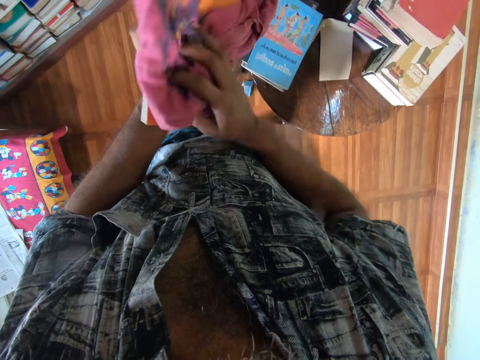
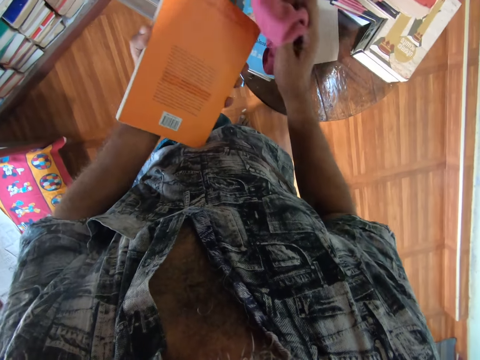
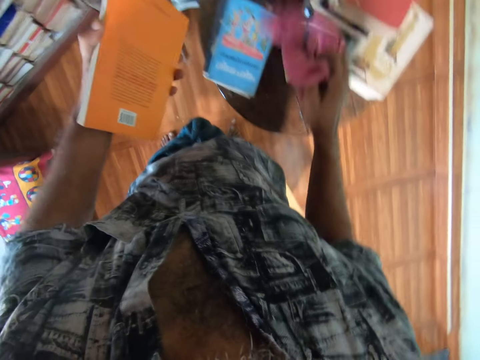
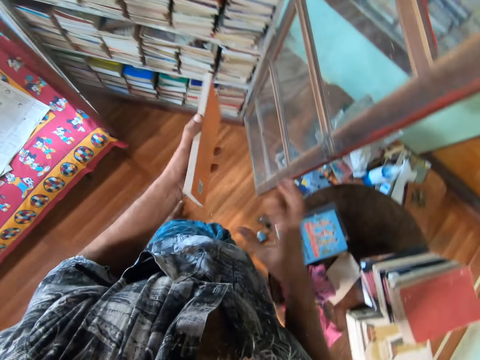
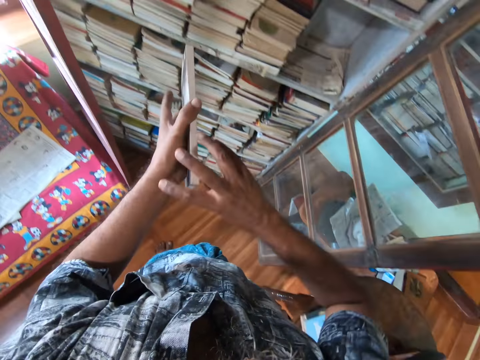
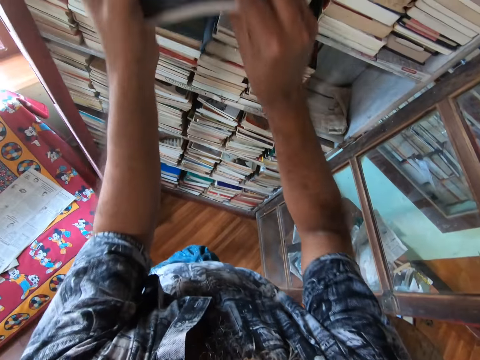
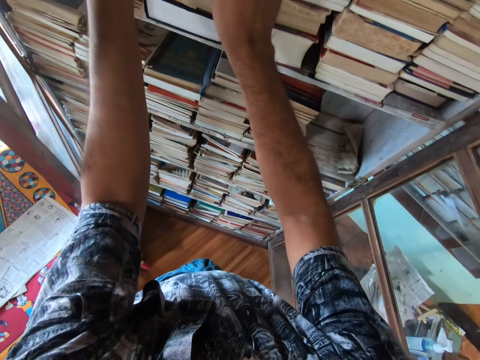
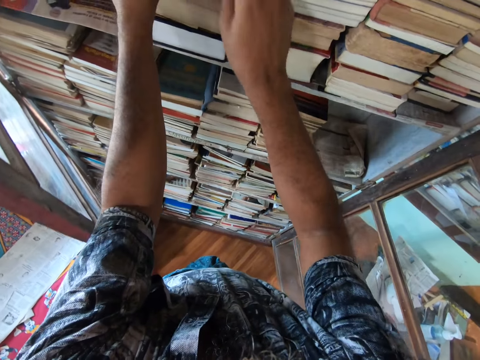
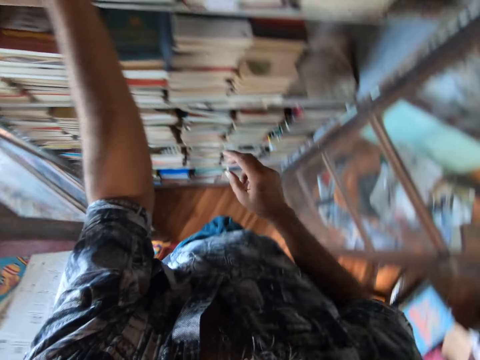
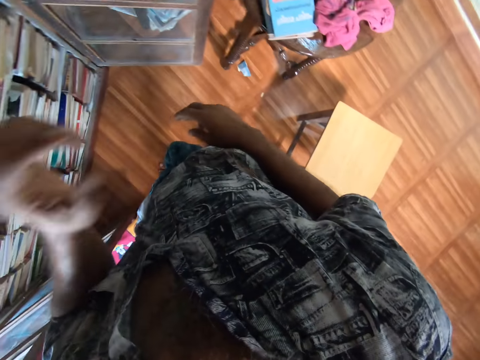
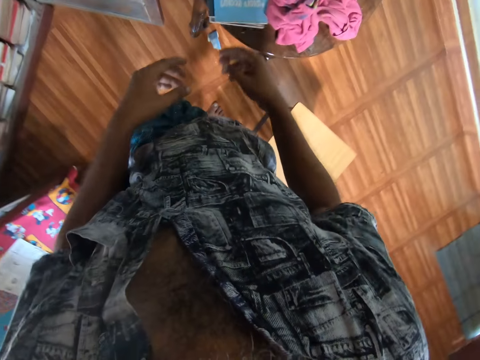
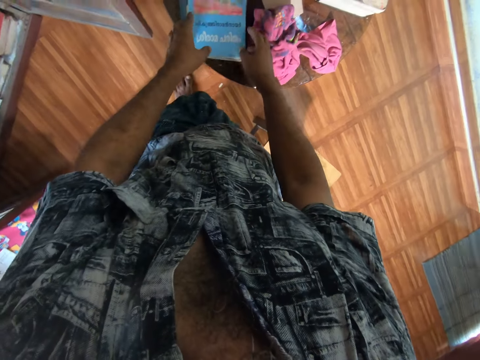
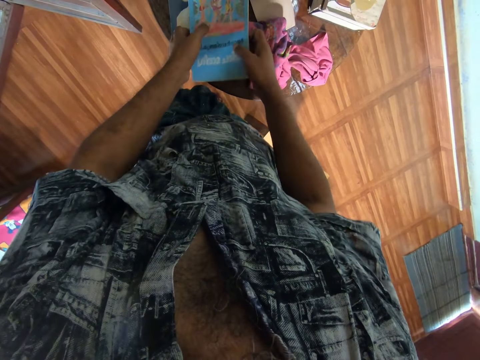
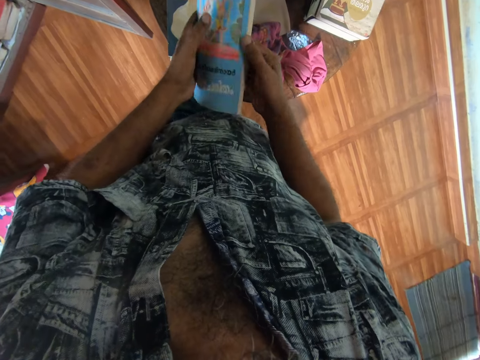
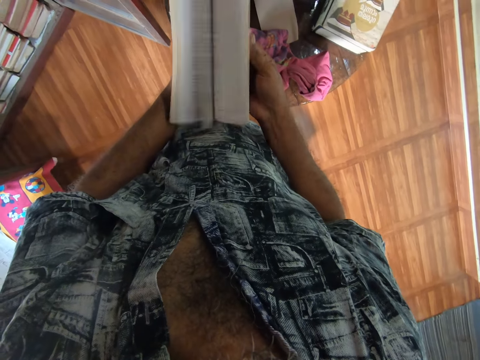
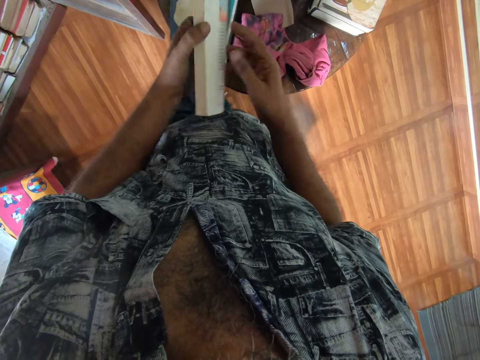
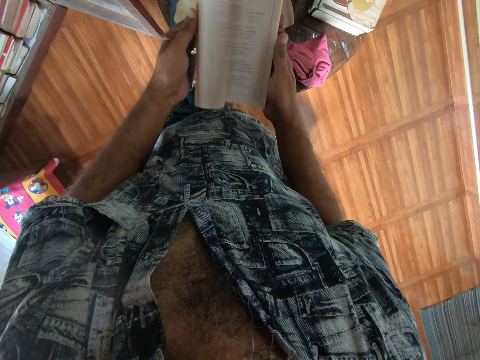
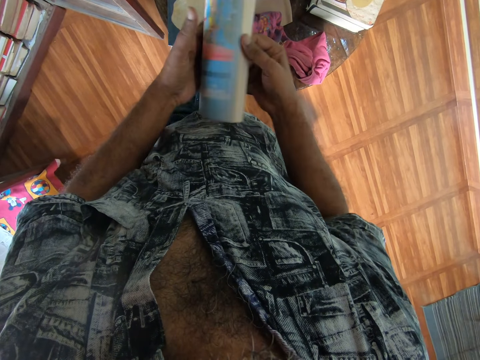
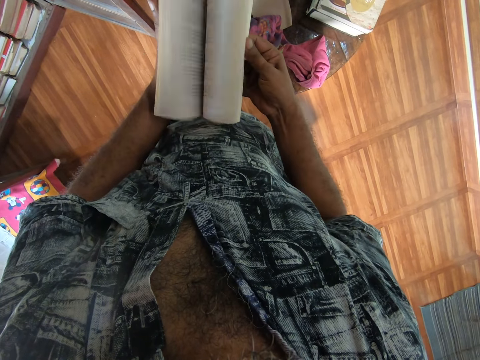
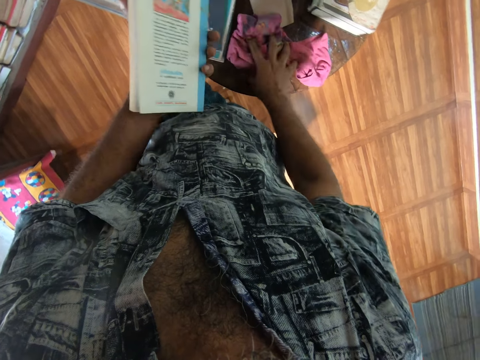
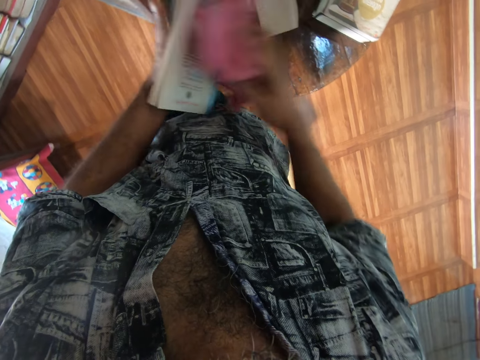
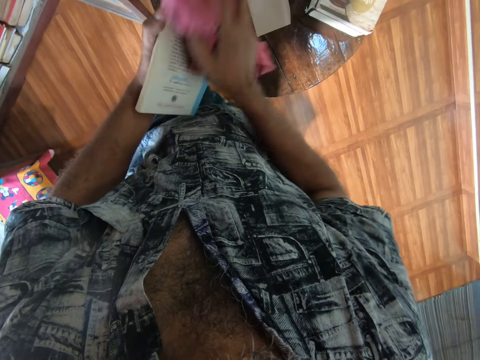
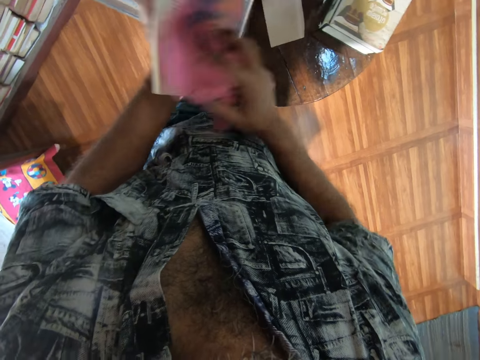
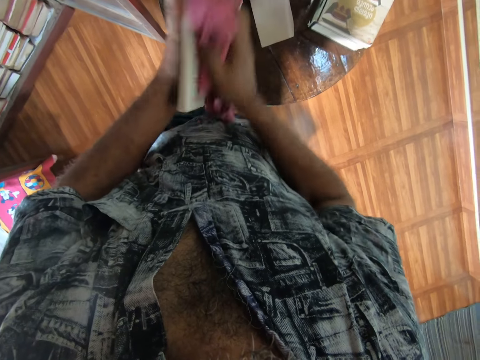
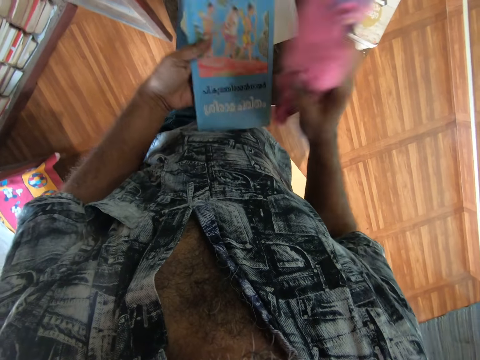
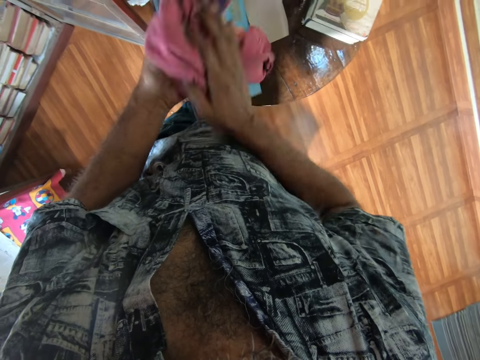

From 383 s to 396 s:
The camera wearer places the piece of cloth on the table. They put the book on the bookshelf. They pick the book from the table. They look at the book. They pick the piece of cloth from the table. They wipe the book with the piece of cloth.

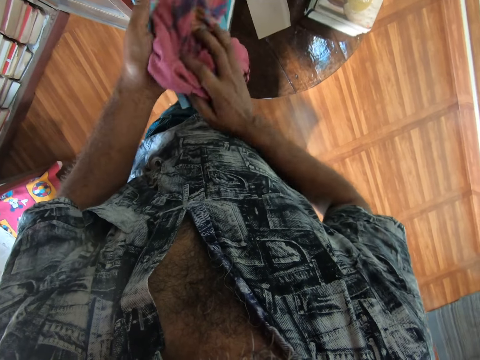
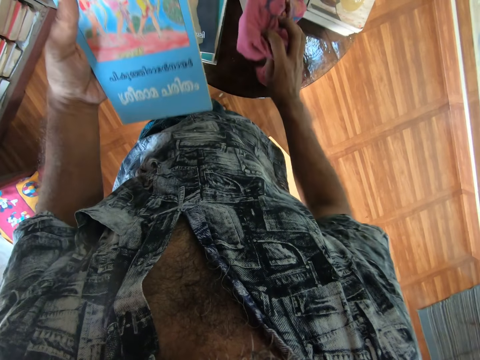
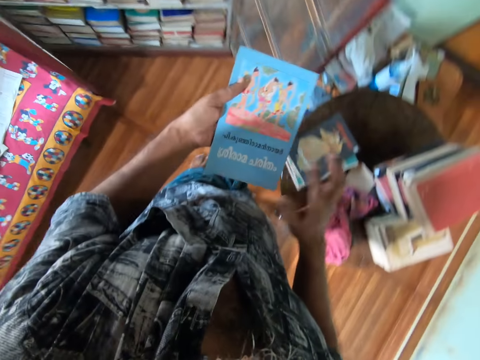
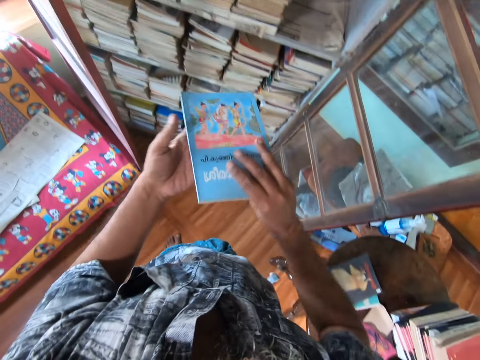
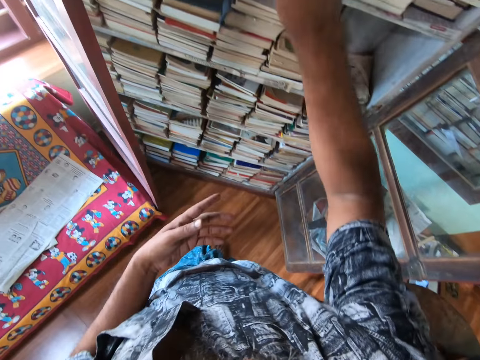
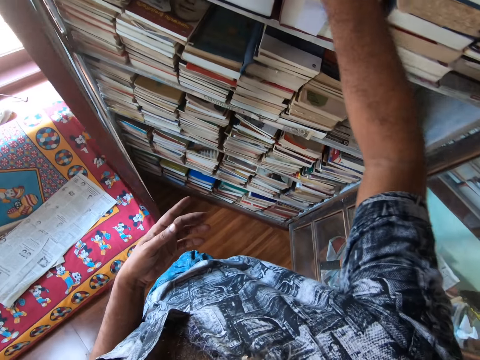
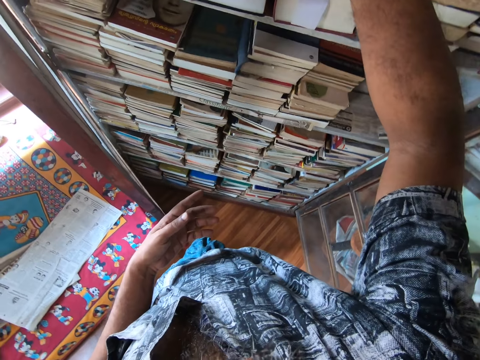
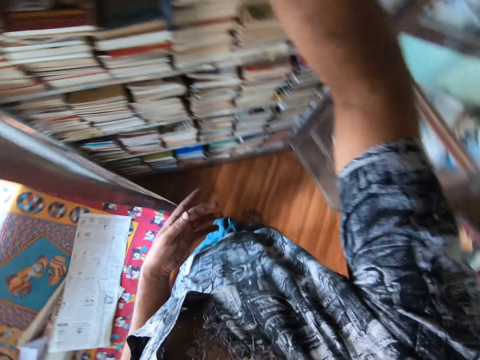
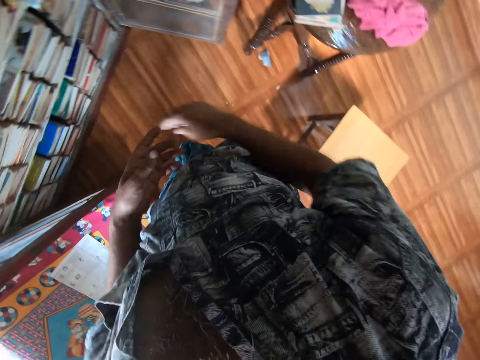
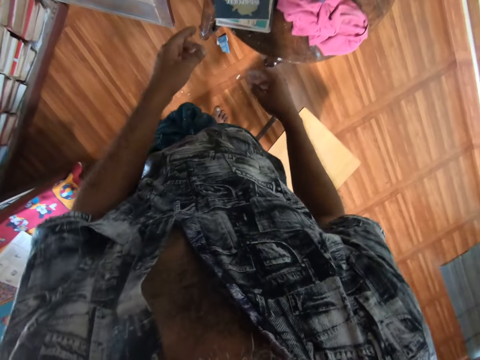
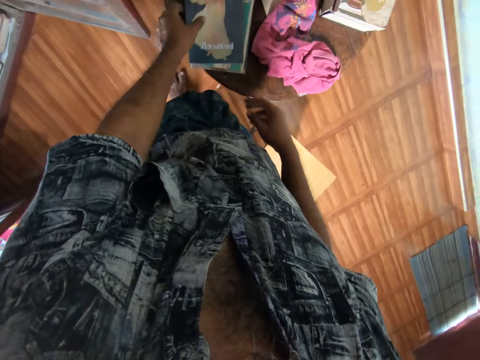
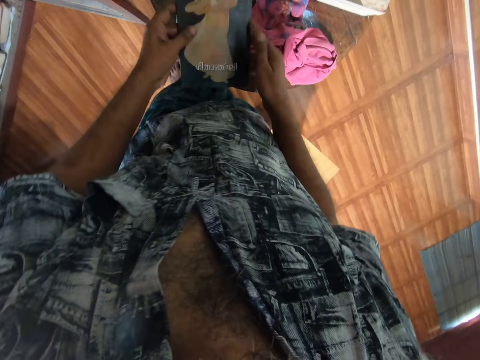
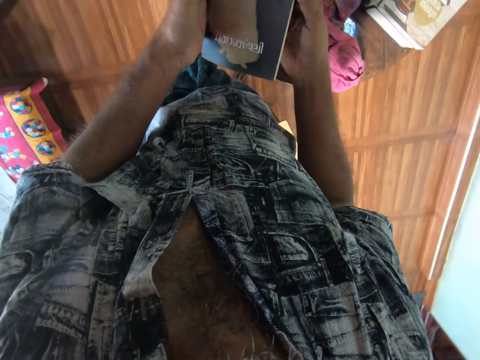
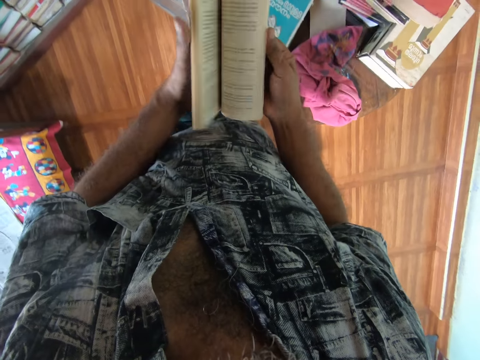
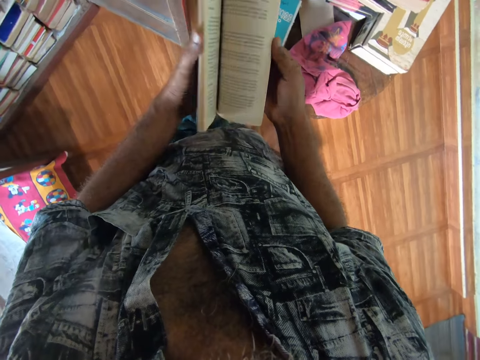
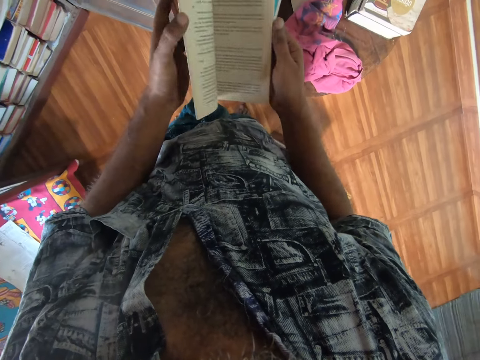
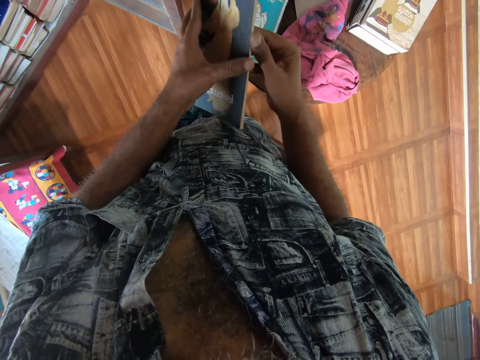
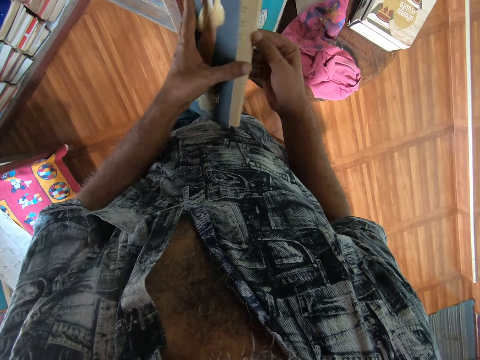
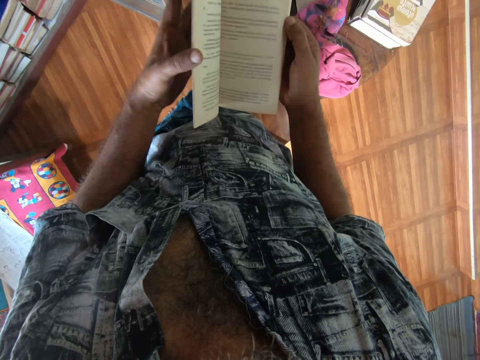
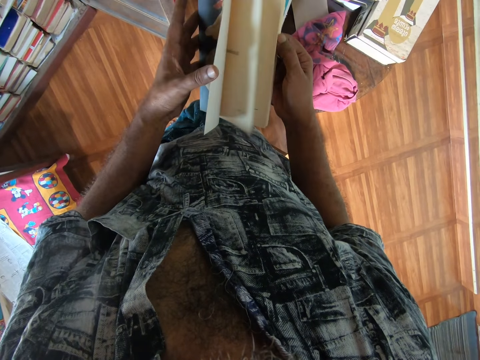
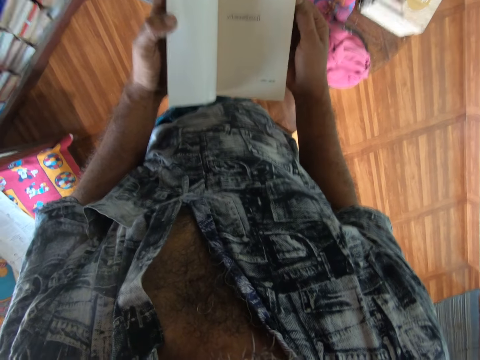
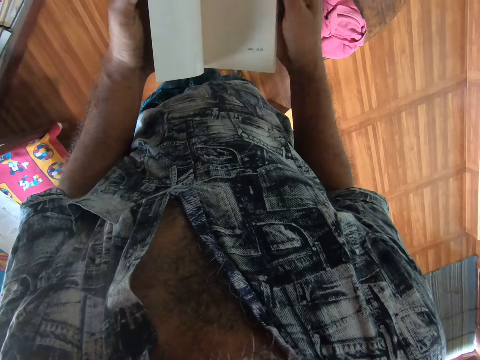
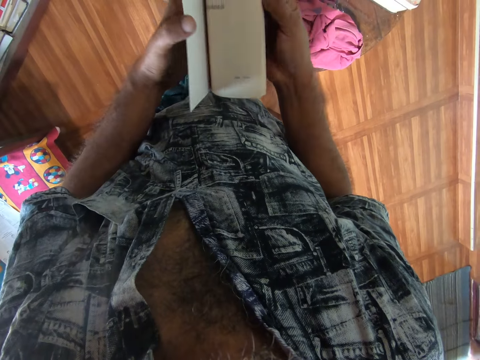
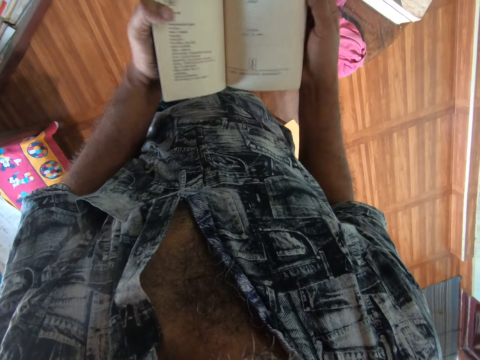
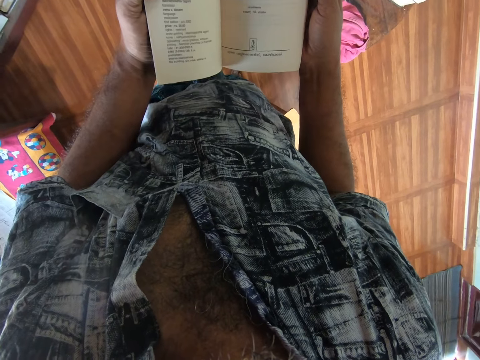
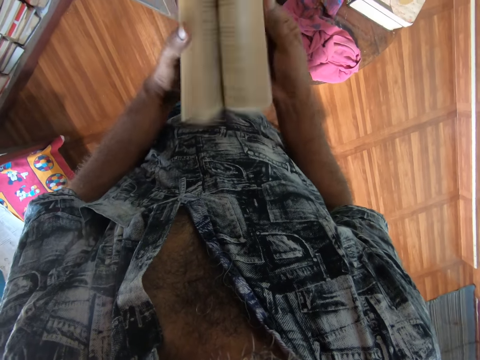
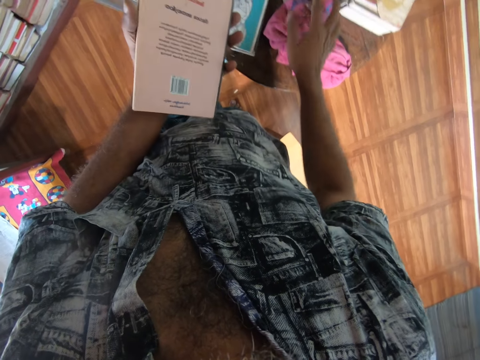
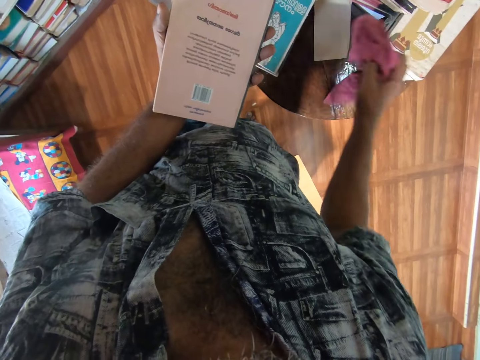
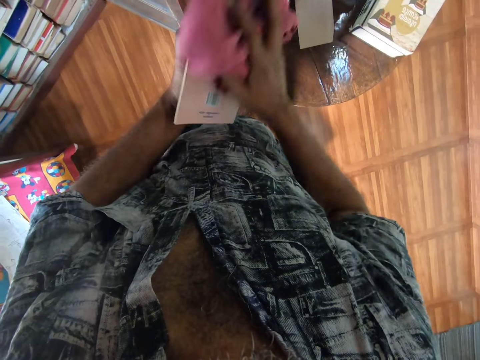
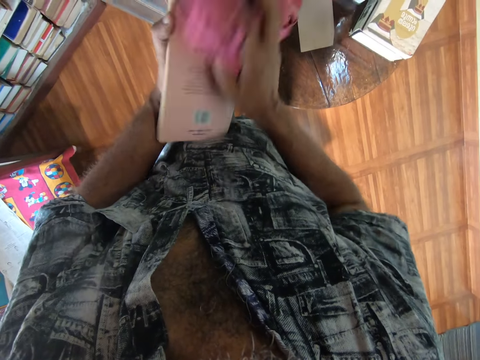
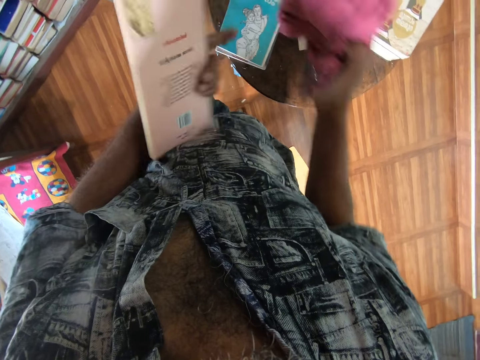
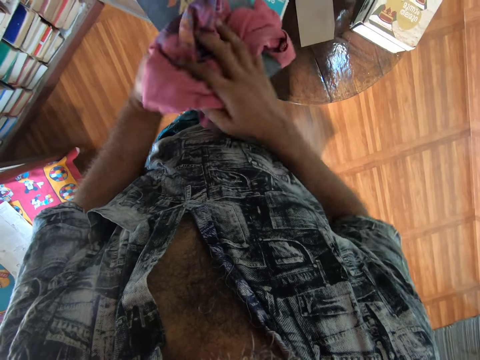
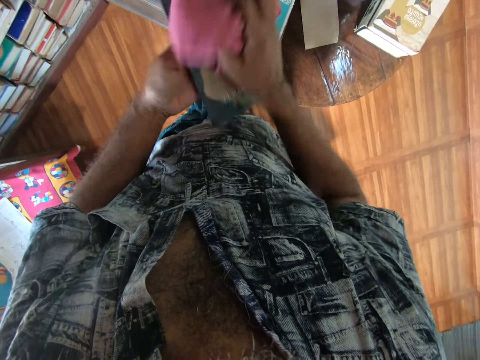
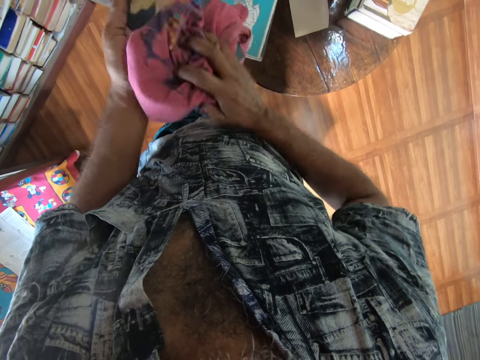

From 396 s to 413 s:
The camera wearer places the piece of cloth on the table. They put the book on the bookshelf. They pick the book from the table. They look at the book. They pick the piece of cloth from the table. They wipe the book with the piece of cloth.
